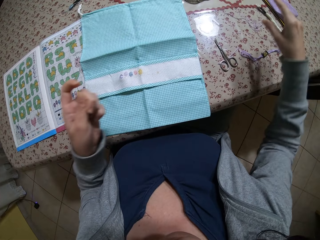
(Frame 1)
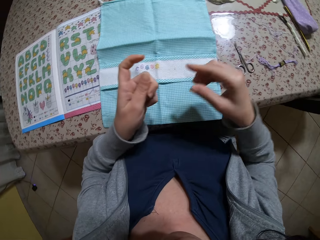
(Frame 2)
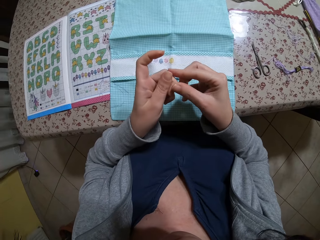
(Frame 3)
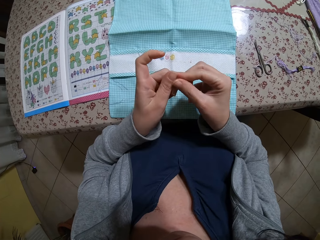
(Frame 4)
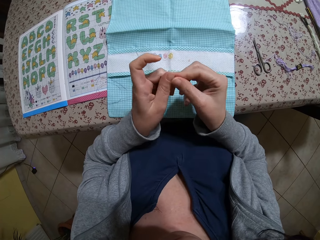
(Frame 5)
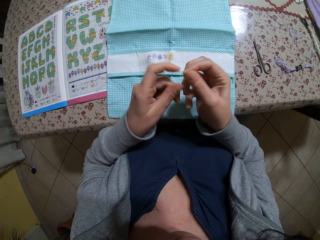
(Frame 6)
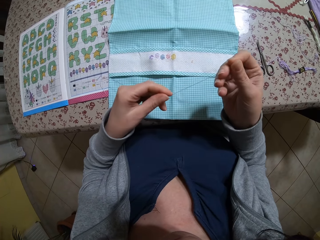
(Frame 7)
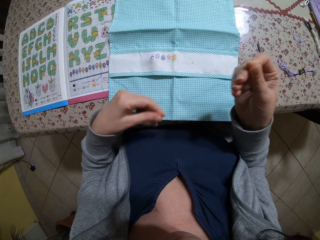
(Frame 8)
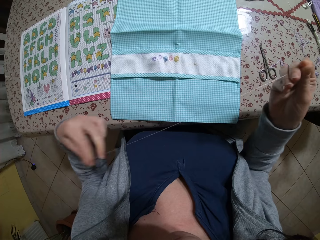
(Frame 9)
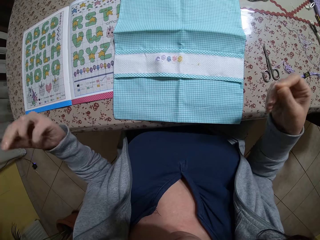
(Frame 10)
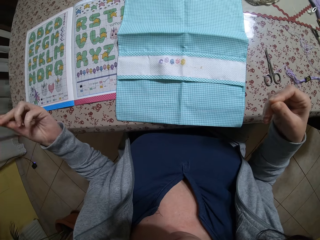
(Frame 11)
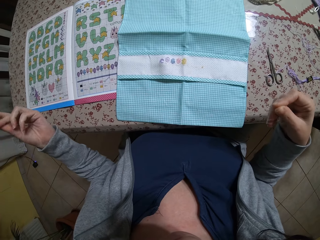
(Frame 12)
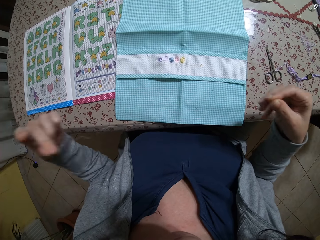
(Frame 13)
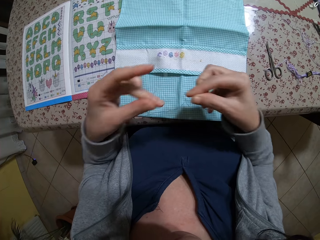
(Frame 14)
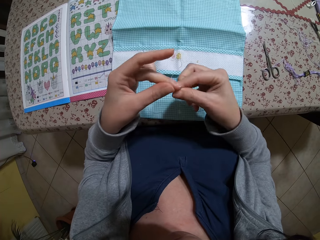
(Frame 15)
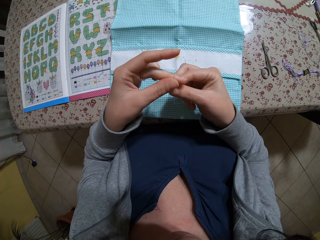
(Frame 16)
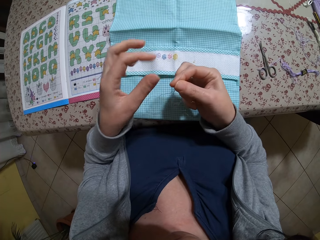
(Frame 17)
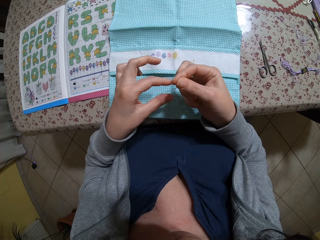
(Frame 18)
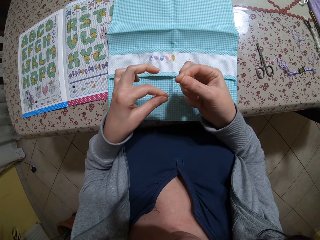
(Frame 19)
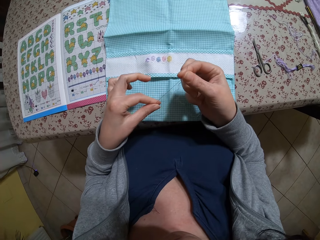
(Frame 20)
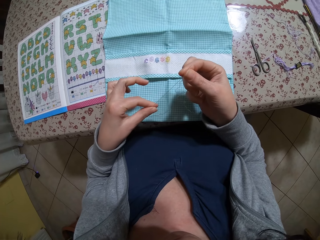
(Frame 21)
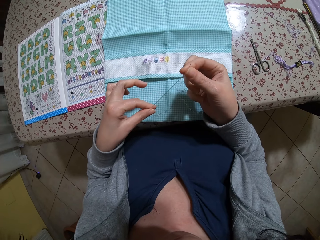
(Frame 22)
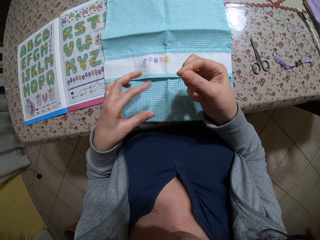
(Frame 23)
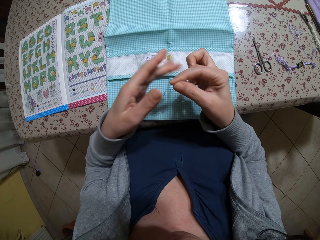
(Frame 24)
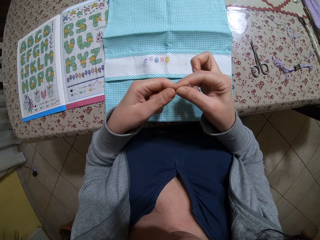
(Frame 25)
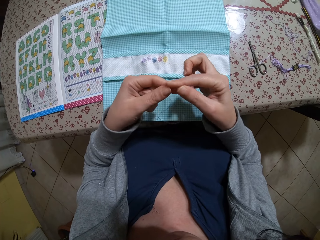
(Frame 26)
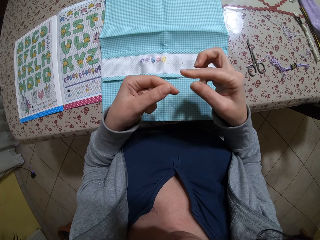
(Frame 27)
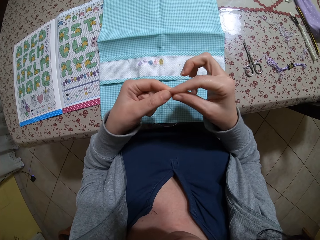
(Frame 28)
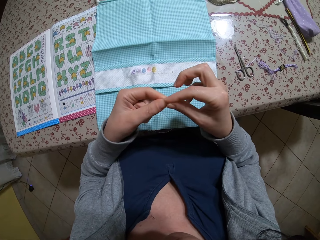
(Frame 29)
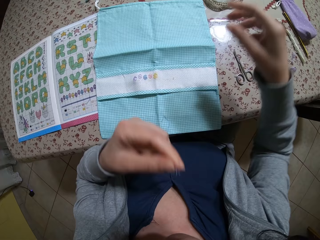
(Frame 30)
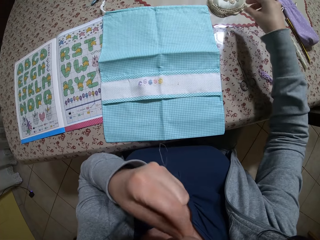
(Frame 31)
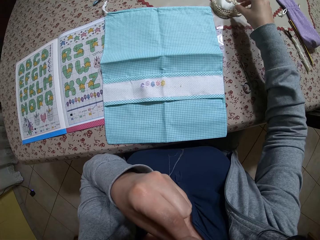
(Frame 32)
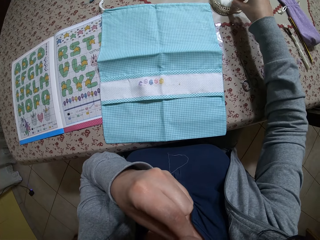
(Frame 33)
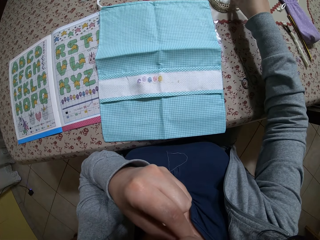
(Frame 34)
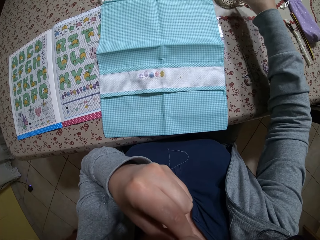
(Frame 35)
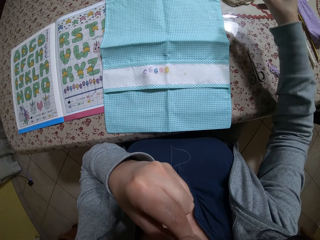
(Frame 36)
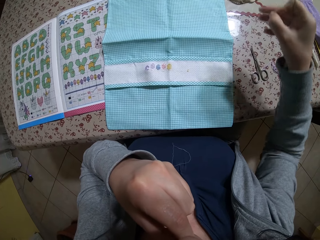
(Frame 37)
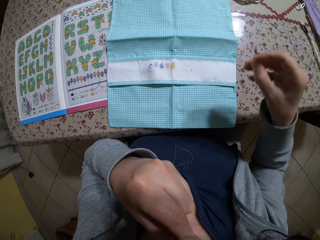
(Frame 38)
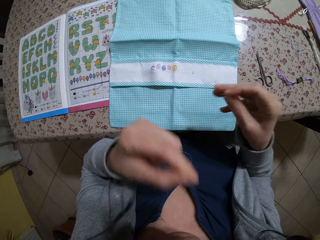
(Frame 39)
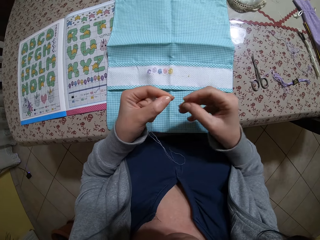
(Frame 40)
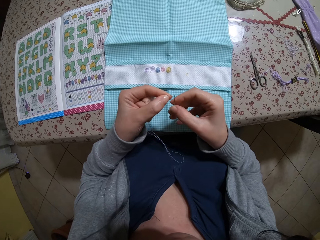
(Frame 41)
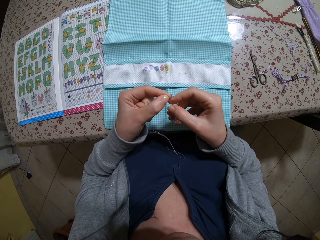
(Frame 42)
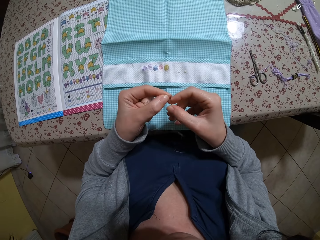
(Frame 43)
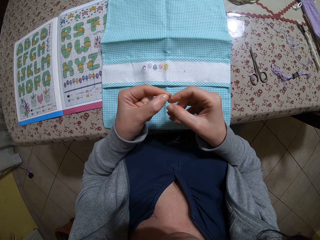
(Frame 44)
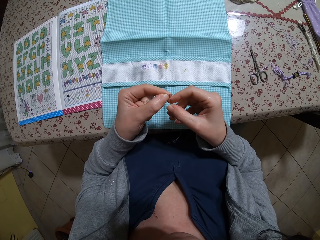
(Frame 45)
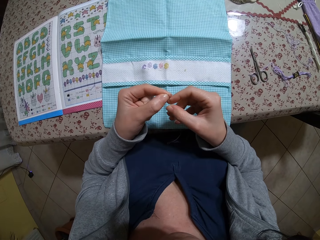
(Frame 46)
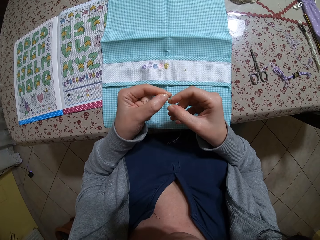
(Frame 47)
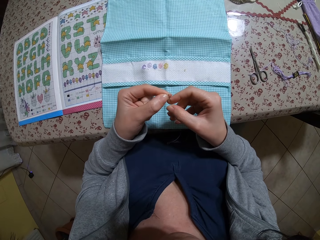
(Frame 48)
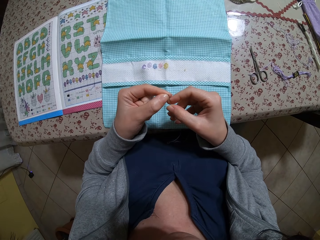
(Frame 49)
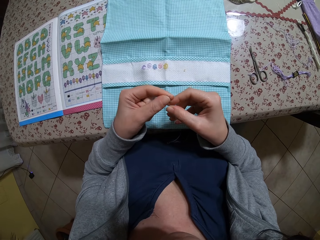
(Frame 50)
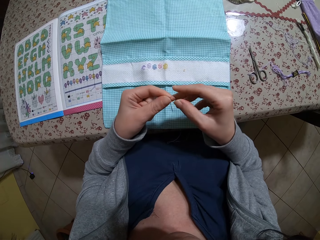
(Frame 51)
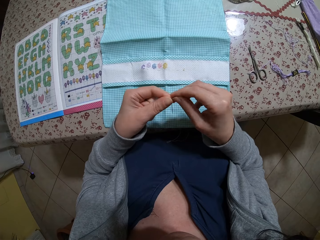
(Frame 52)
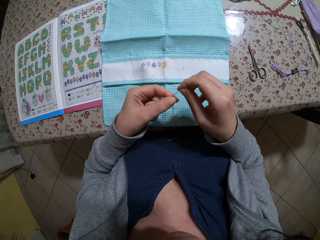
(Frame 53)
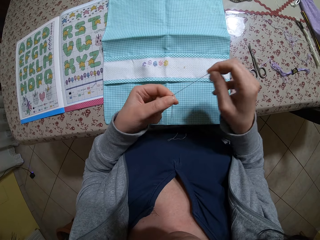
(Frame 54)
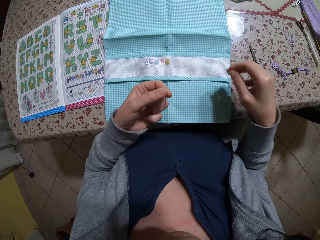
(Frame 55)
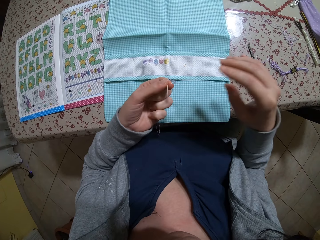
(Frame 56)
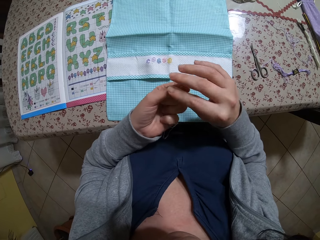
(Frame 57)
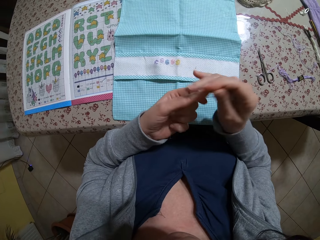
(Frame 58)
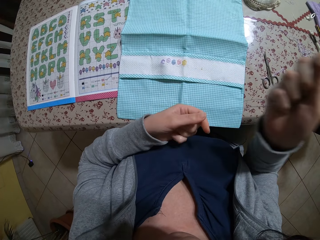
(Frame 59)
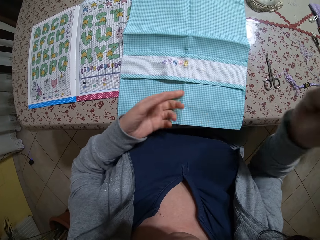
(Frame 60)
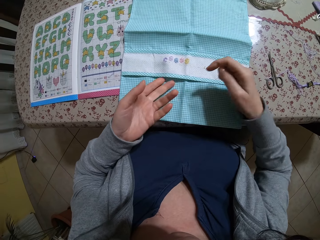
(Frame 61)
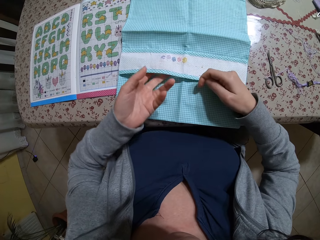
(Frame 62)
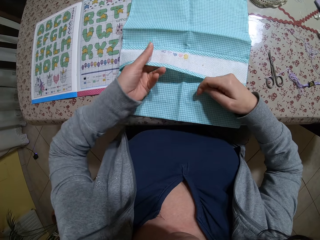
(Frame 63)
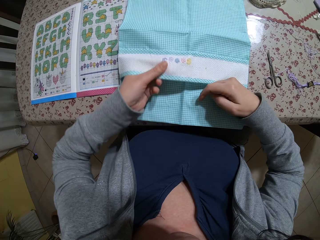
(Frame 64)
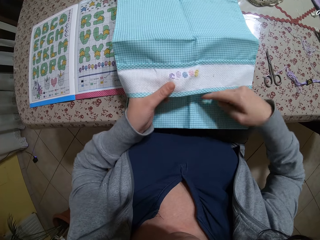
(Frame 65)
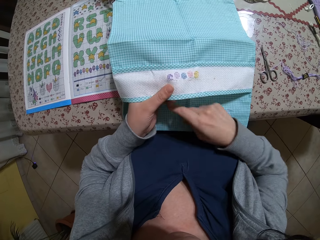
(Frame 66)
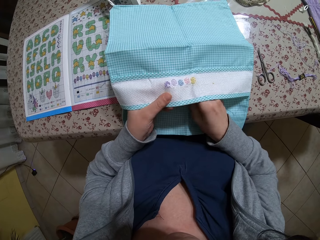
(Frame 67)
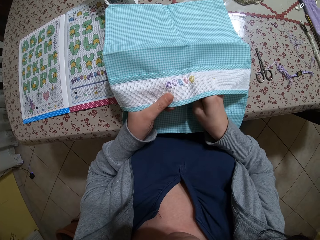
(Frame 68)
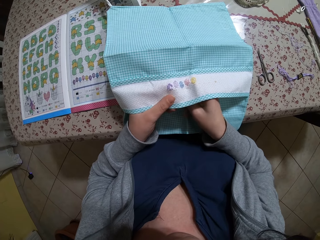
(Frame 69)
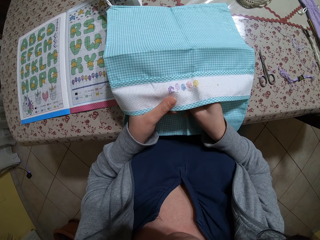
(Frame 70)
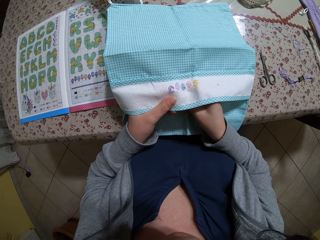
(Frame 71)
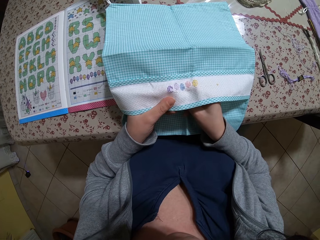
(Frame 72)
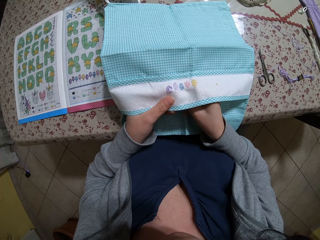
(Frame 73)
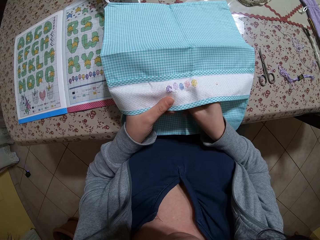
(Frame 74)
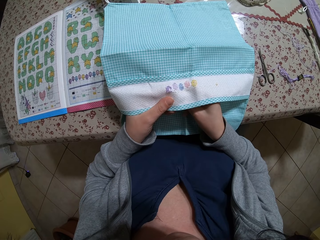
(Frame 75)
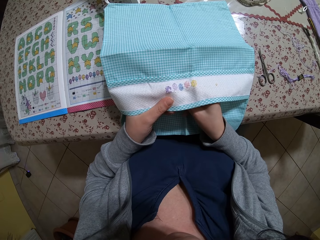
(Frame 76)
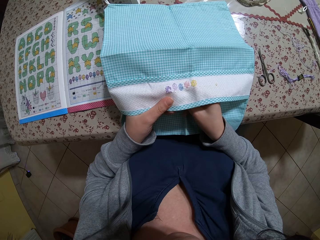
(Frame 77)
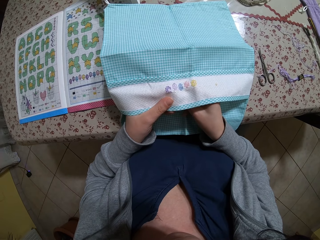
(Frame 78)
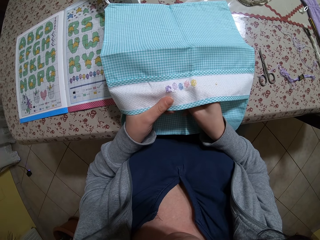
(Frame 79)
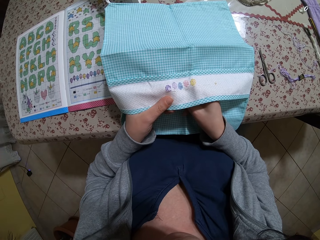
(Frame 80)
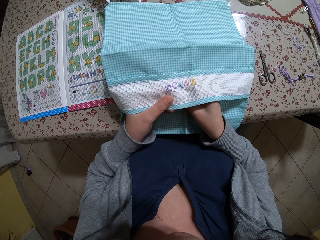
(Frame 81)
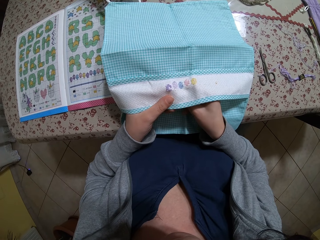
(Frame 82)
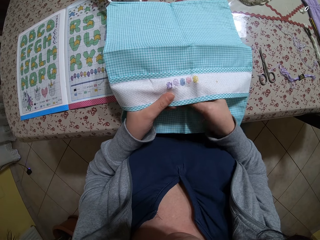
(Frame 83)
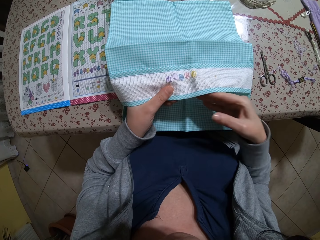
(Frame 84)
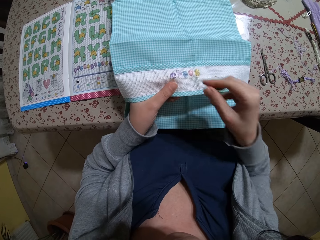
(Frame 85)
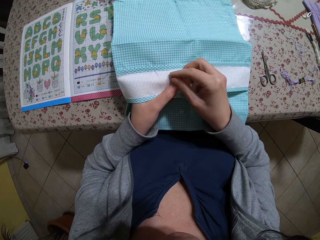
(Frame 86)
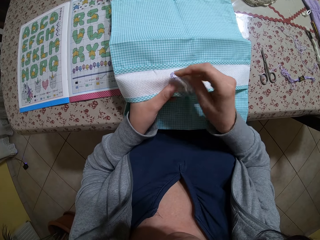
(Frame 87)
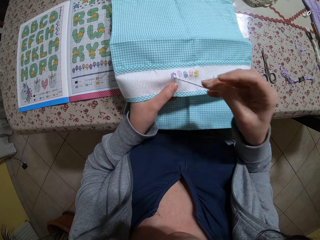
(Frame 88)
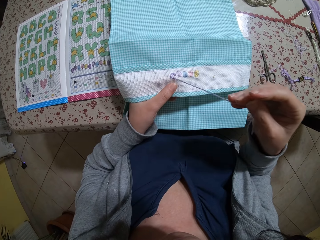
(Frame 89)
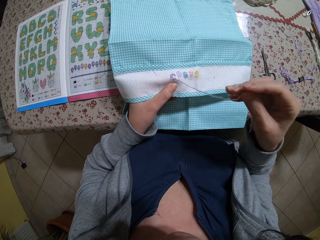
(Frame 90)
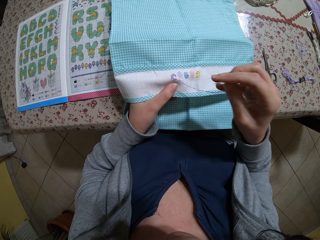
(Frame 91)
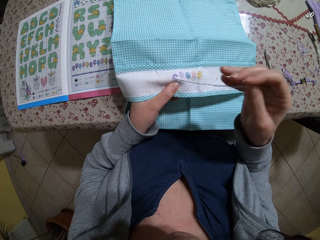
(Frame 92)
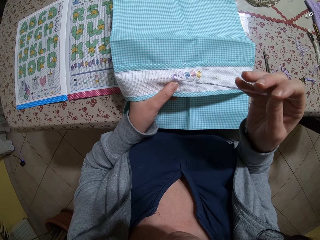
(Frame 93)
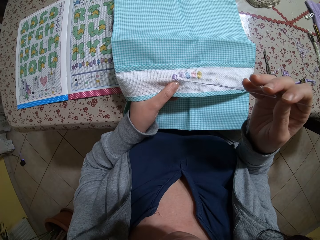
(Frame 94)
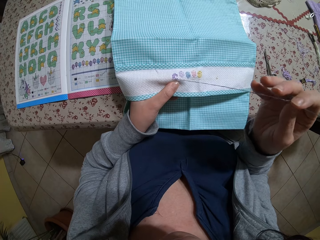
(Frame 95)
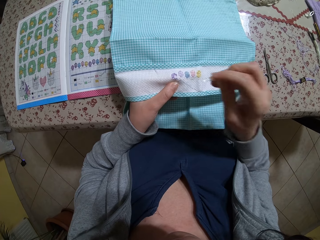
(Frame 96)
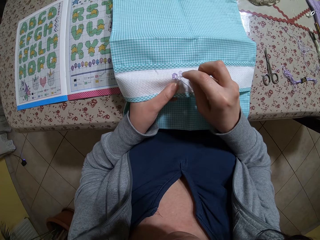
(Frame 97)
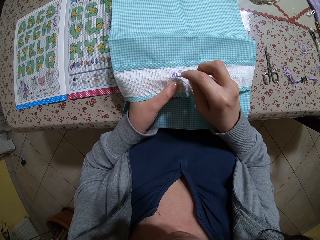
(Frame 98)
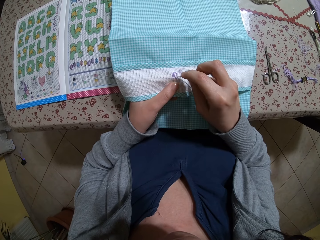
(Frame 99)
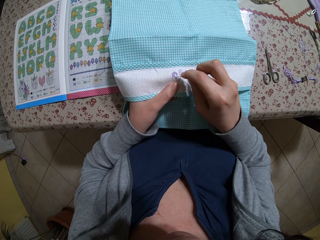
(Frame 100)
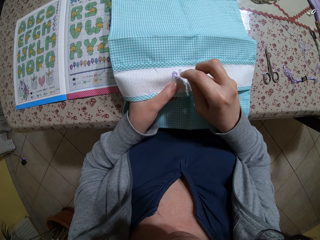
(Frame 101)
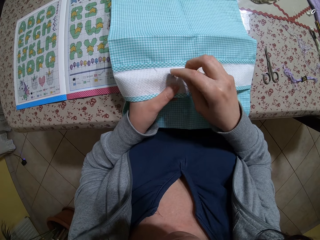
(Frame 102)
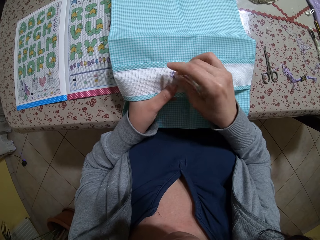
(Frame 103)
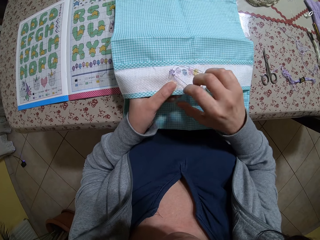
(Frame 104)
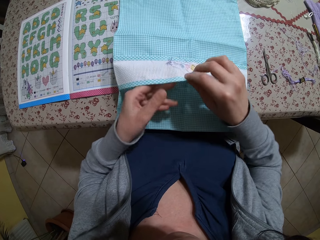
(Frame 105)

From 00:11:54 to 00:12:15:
The camera wearer drops a thread on the table with her right hand. She stretches the thread with both hands. She joins the two ends of the thread with both hands. She removes a needle from the pin cushion with her right hand. She licks the thread. She threads the needle with both hands. She lifts the drawstring bag with her left hand. She embroiders the drawstring bag with the needle in her right hand.
